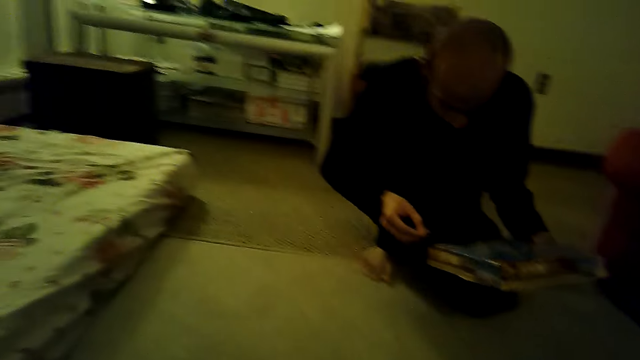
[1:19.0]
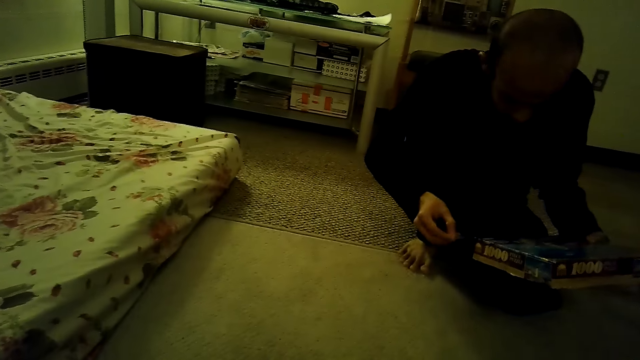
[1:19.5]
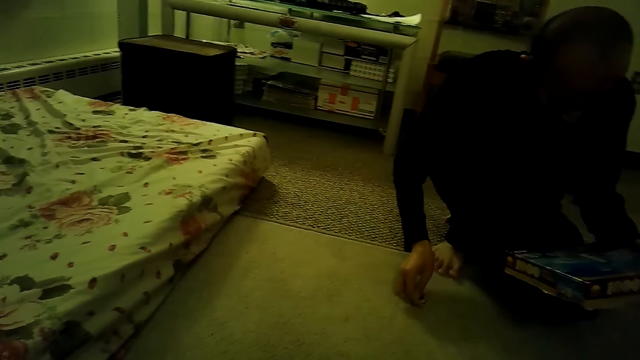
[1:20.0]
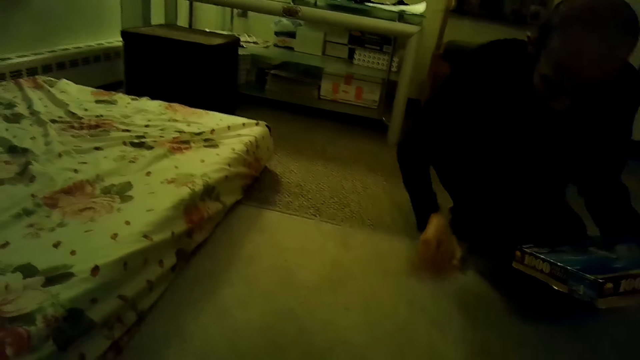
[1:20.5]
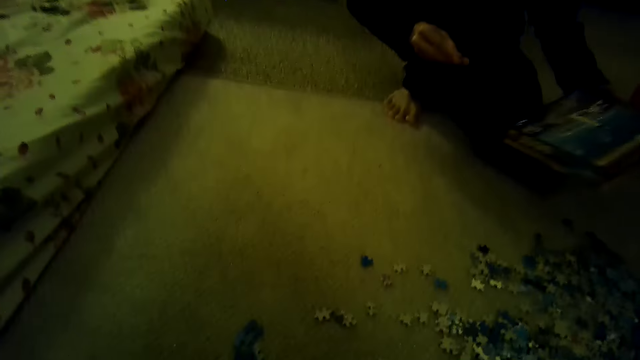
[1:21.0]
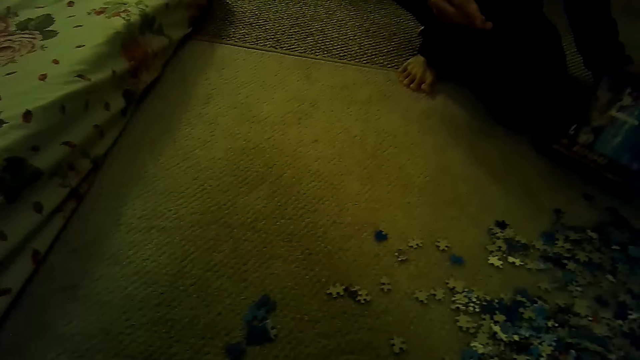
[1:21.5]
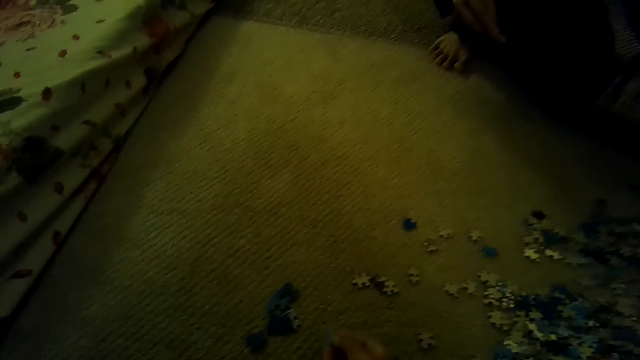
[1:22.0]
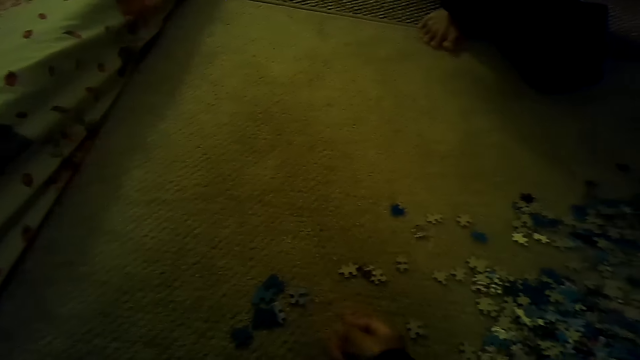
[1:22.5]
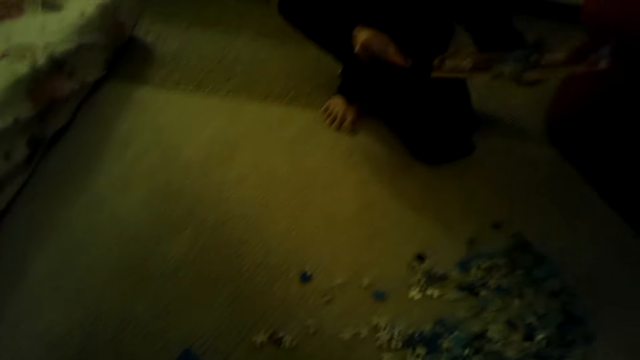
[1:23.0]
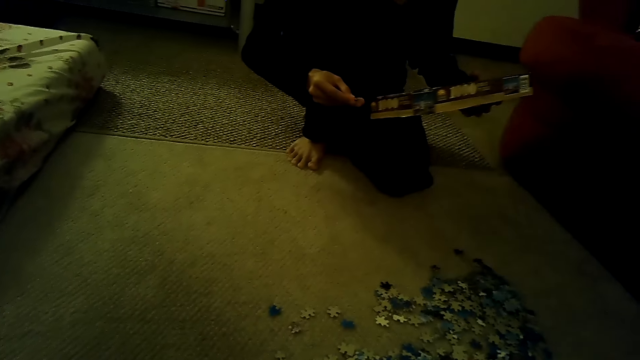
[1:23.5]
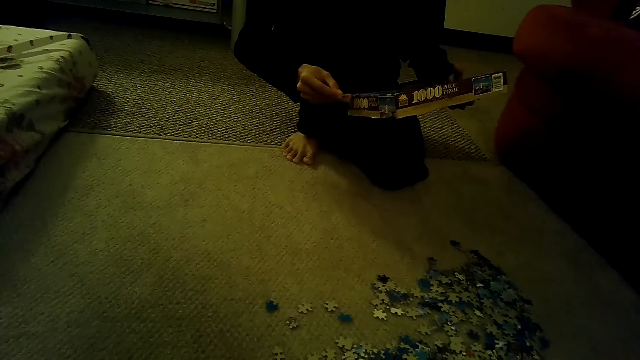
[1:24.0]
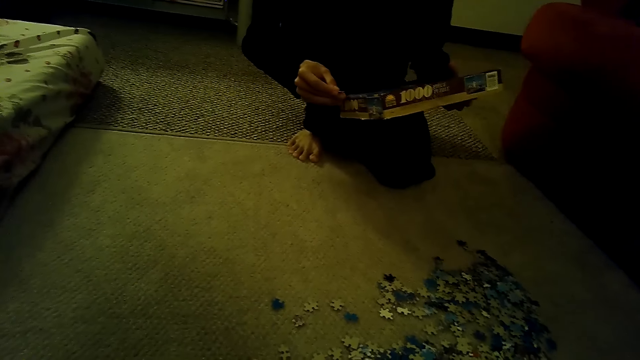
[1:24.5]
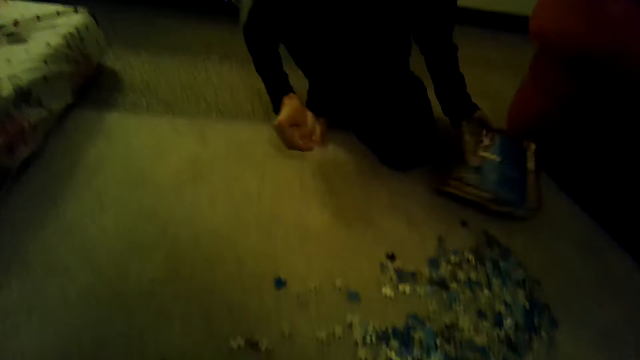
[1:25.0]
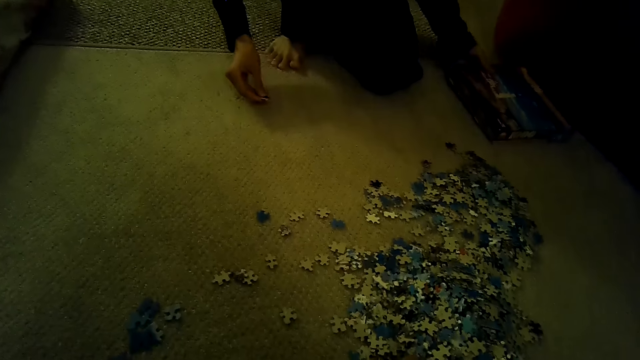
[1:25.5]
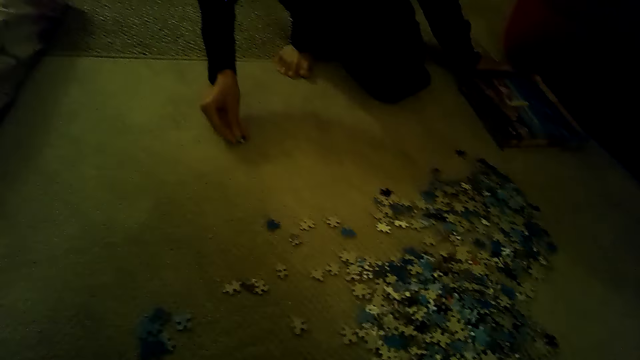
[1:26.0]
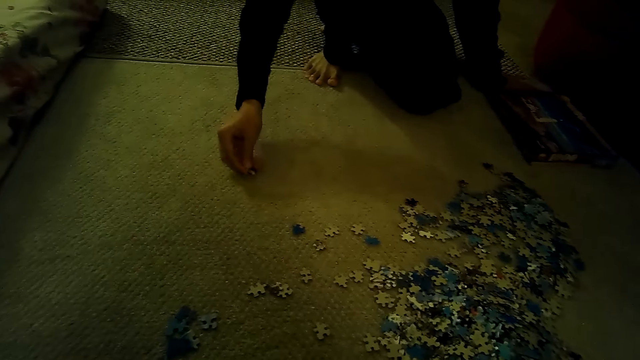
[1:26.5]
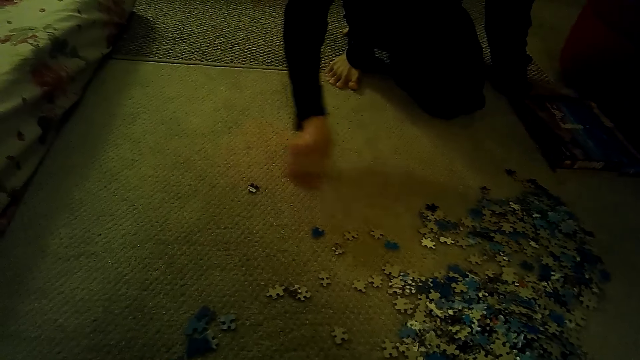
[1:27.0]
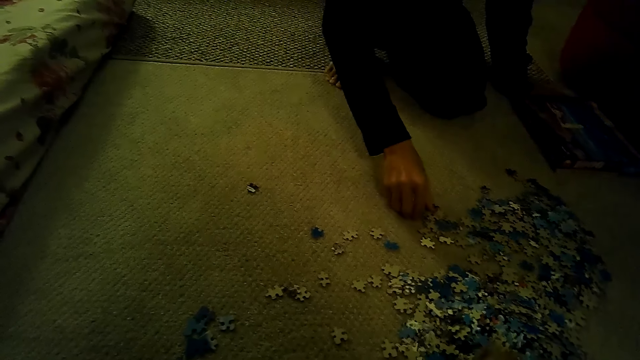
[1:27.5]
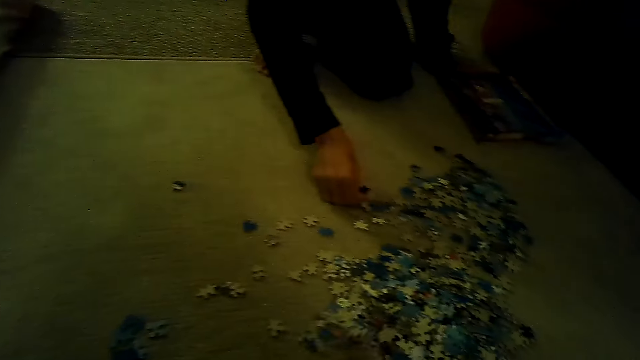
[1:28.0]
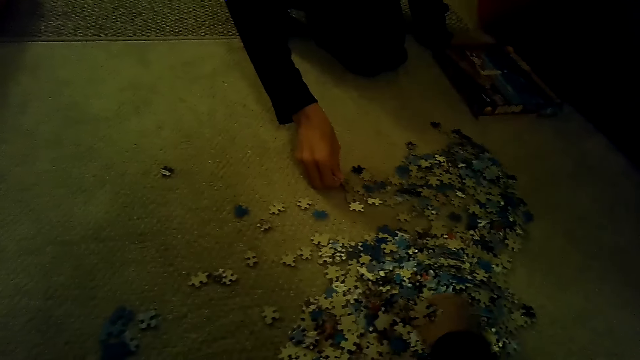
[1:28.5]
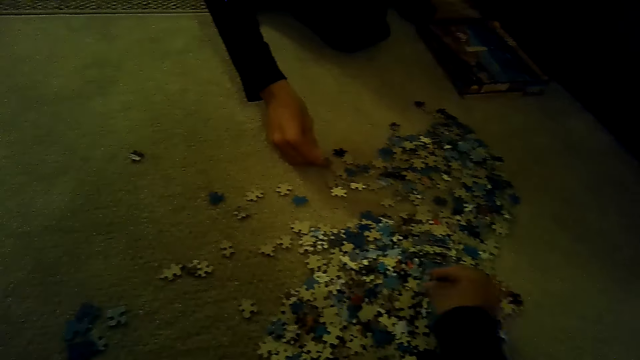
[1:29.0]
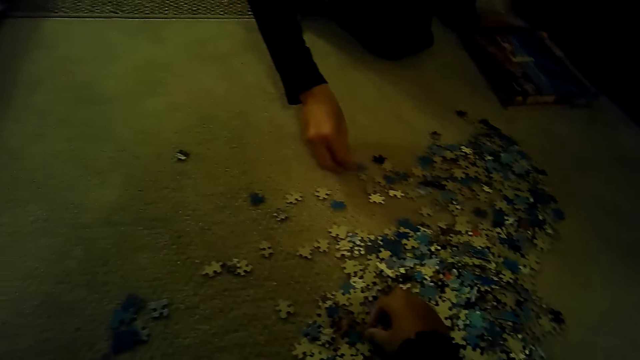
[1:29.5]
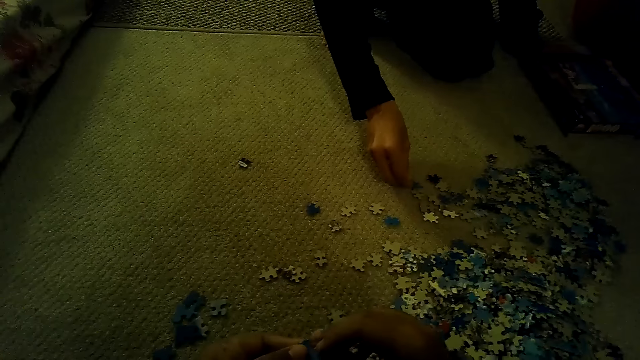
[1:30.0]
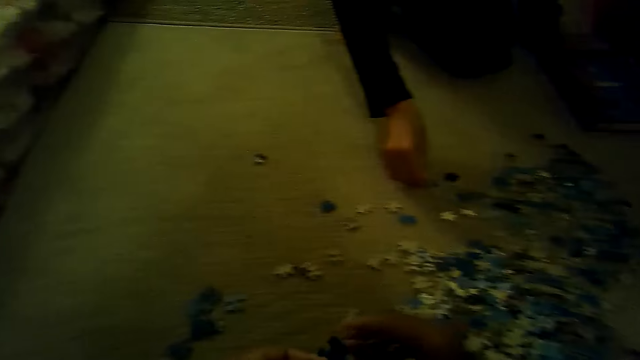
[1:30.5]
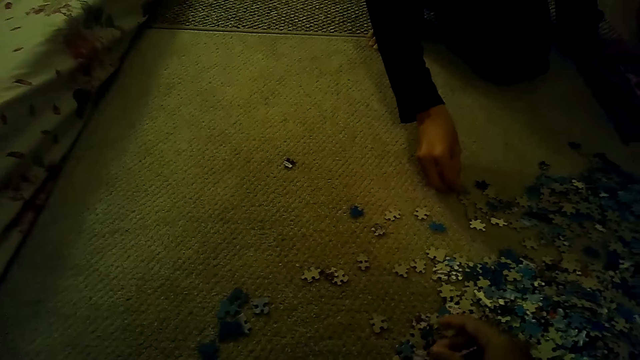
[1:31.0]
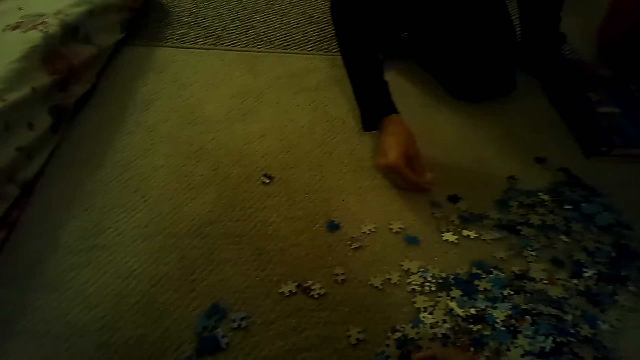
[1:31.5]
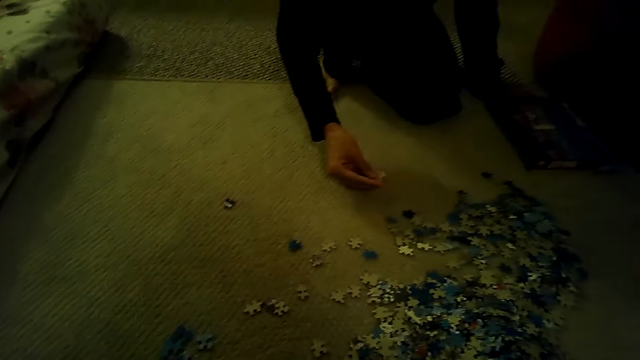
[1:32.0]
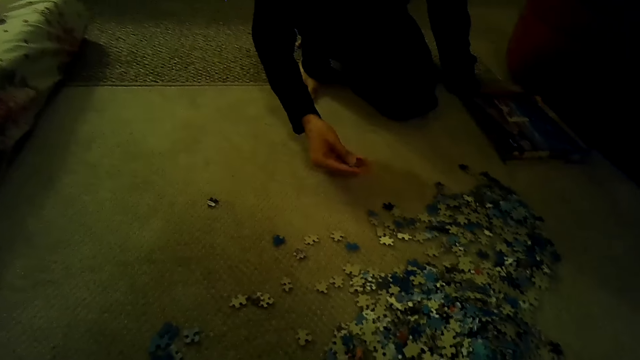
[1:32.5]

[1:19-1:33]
A man picks up a jigsaw puzzle box. The man stares at the box. The camera wearer stares at the floor. They stare at the man. They play the jigsaw puzzle. The man drops the box on the ground and sorts the pieces of the jigsaw puzzle. The camera wearer sorts the pieces of the jigsaw puzzle. They play the jigsaw puzzle.

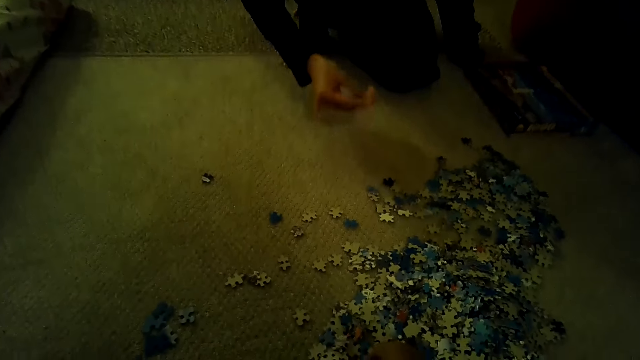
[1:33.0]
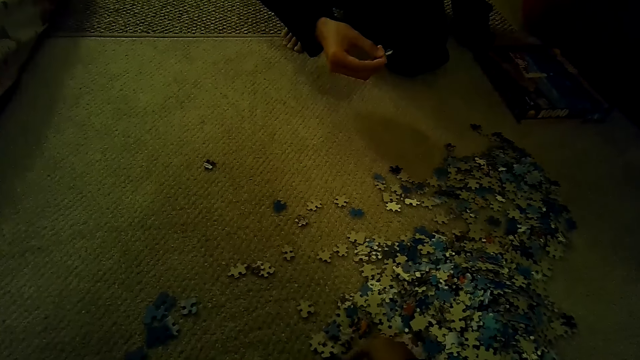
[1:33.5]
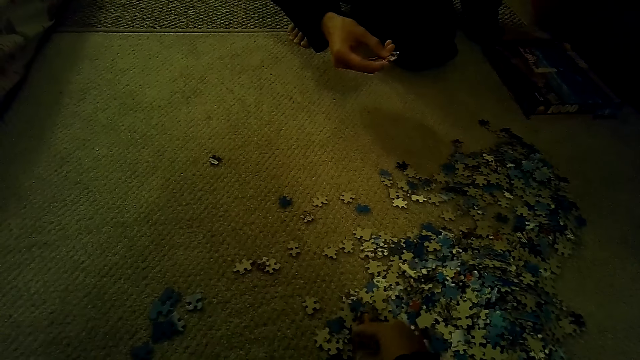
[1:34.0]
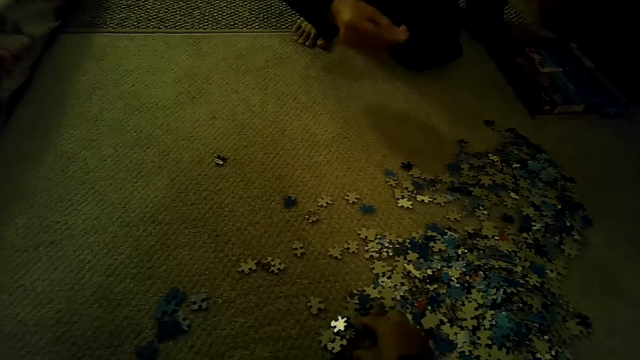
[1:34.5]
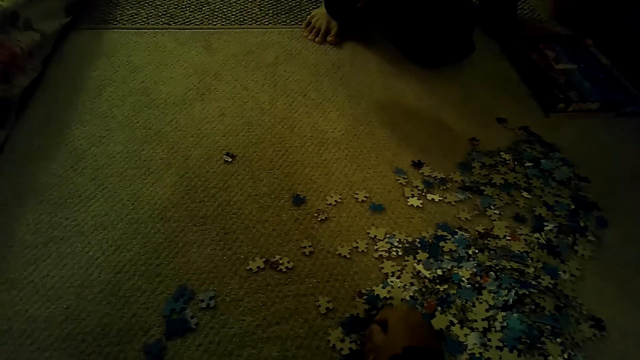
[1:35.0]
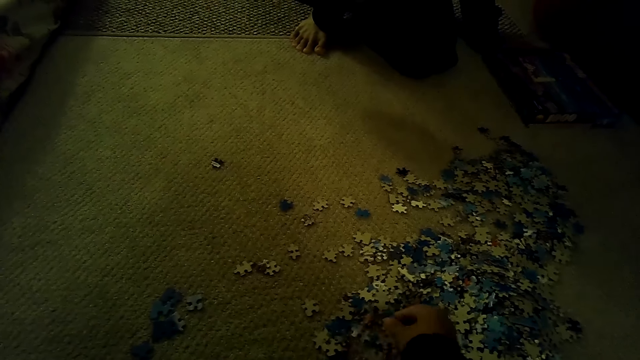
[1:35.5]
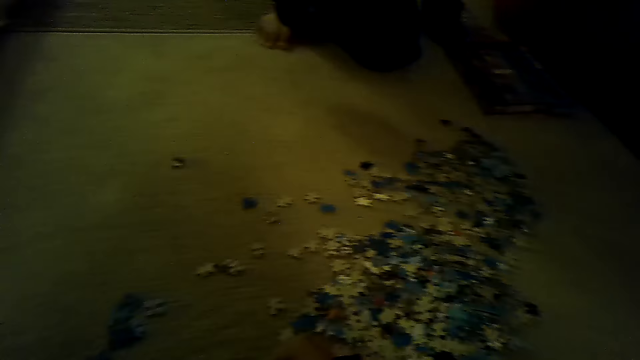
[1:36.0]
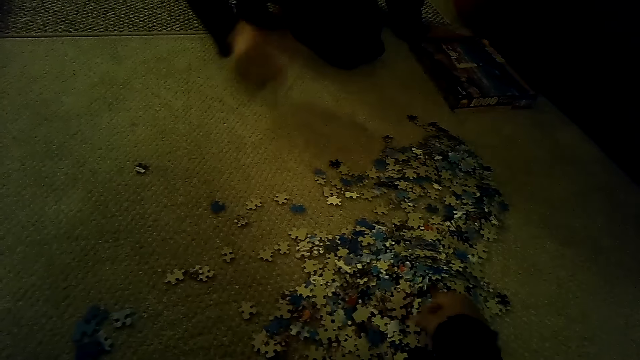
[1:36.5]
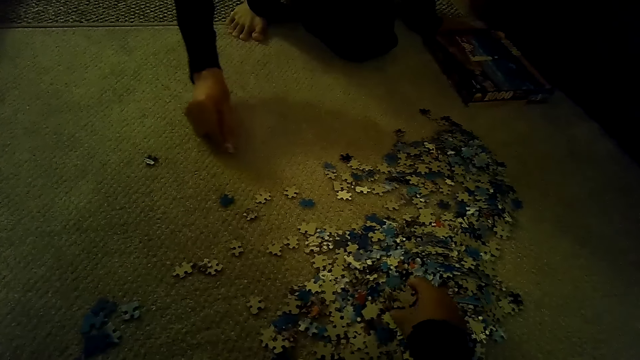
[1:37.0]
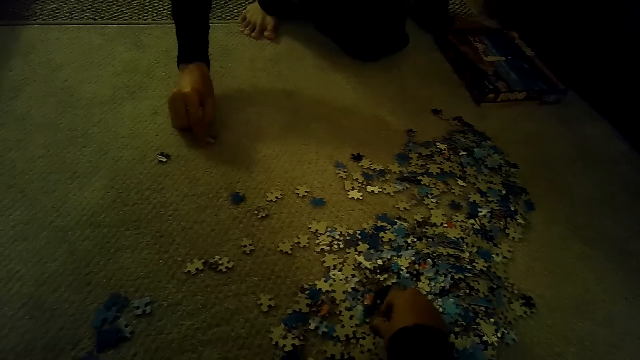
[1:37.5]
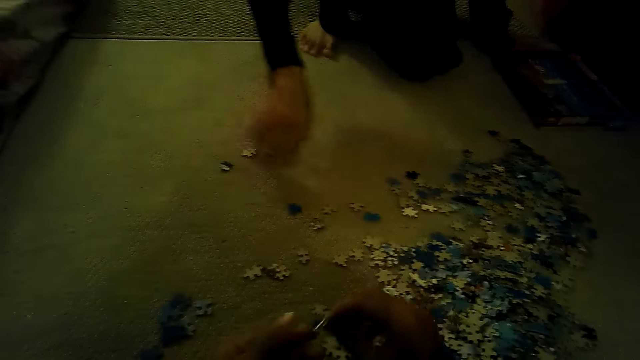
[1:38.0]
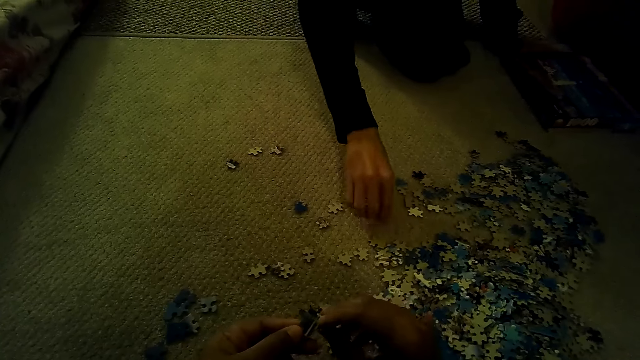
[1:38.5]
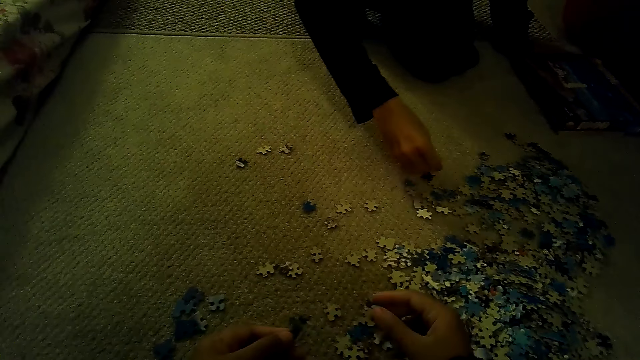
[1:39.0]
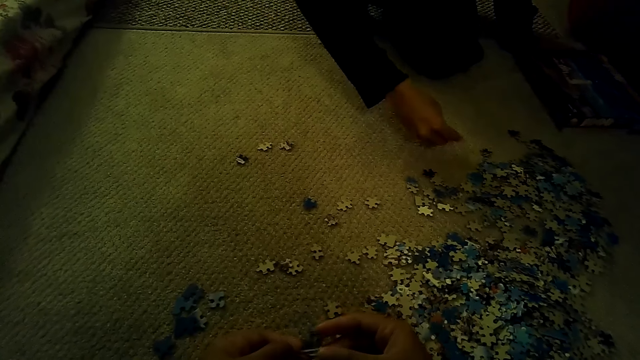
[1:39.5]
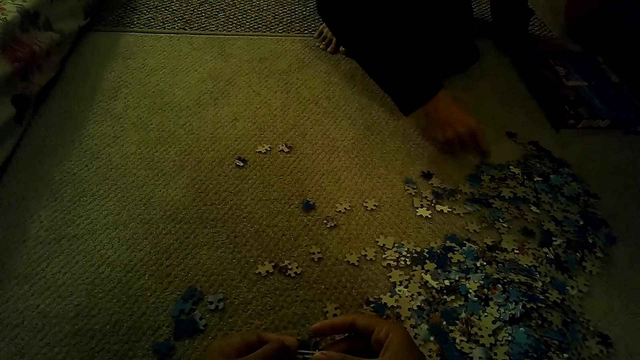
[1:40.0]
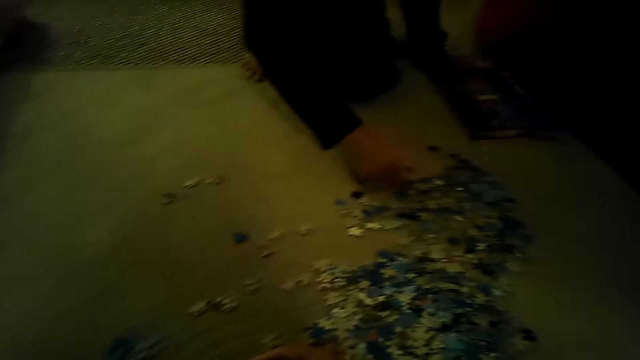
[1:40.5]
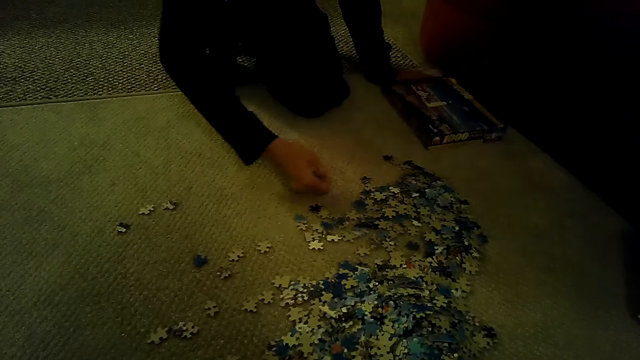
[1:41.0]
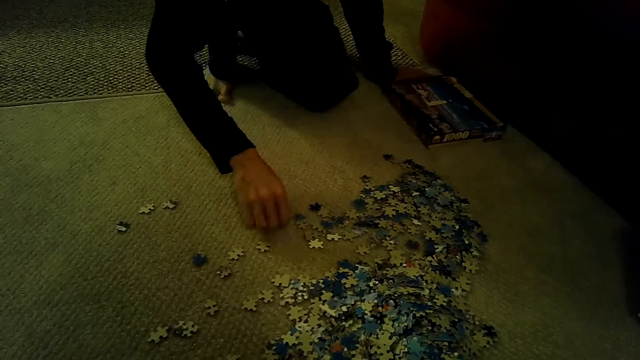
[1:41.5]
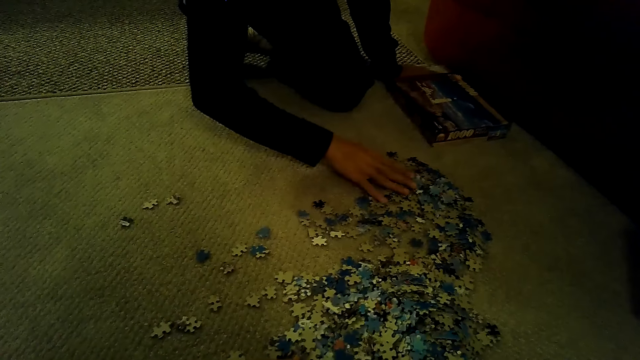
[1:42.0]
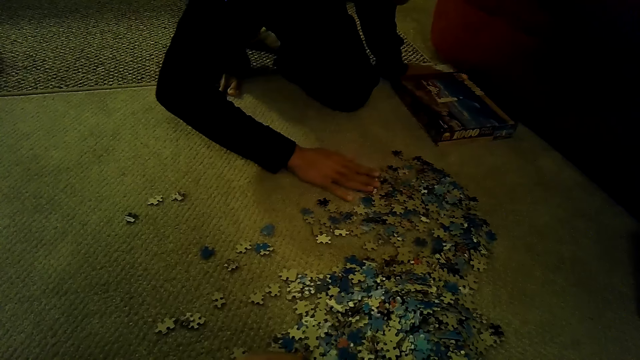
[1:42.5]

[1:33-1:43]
The man plays the jigsaw puzzle.
